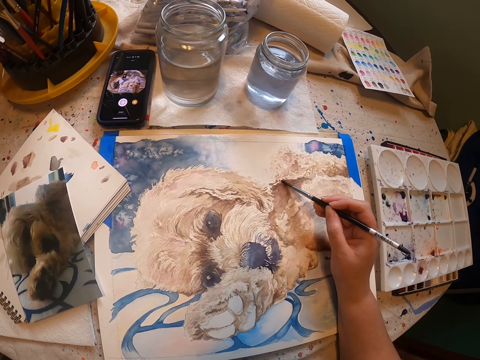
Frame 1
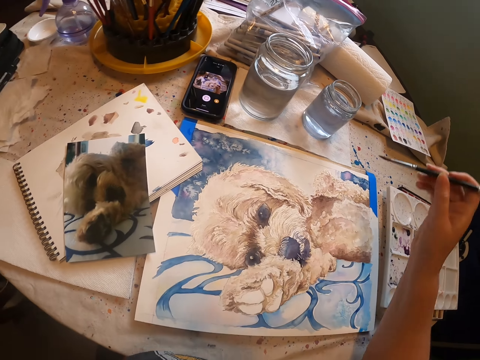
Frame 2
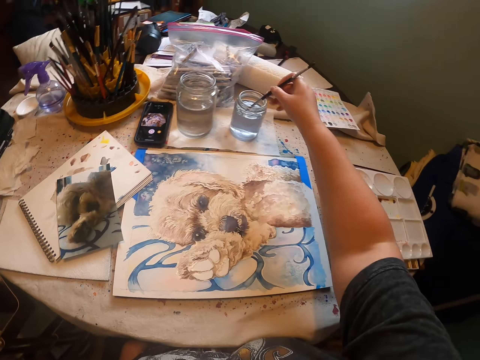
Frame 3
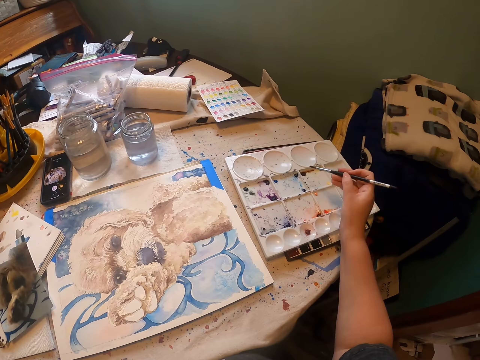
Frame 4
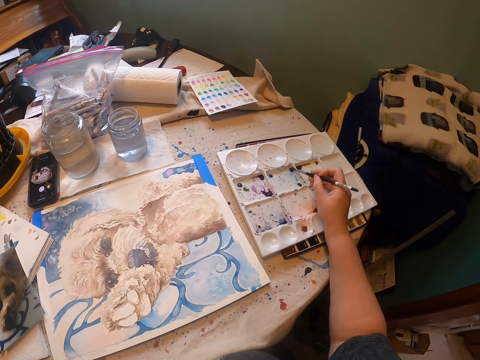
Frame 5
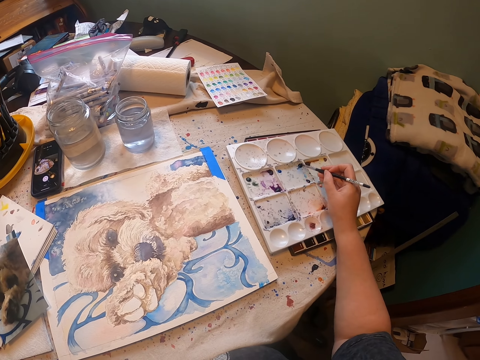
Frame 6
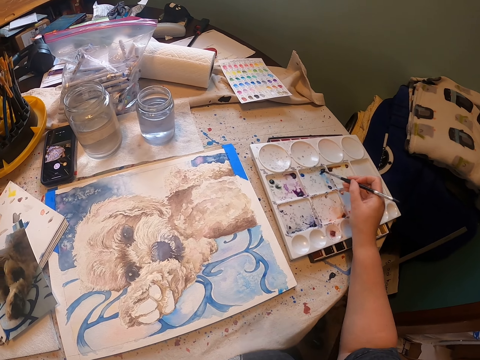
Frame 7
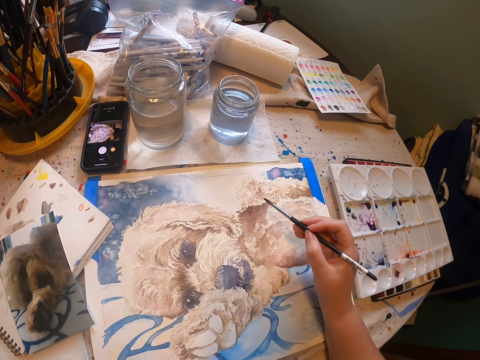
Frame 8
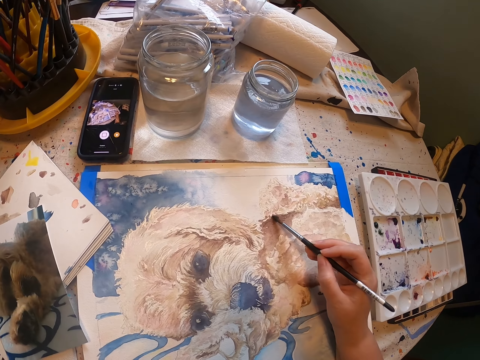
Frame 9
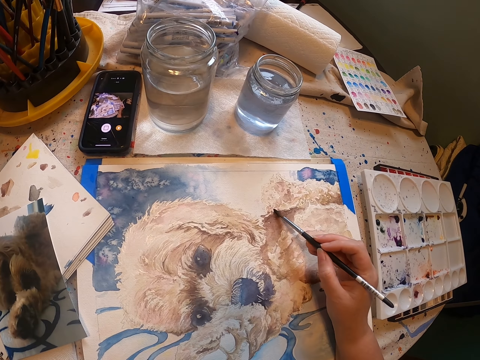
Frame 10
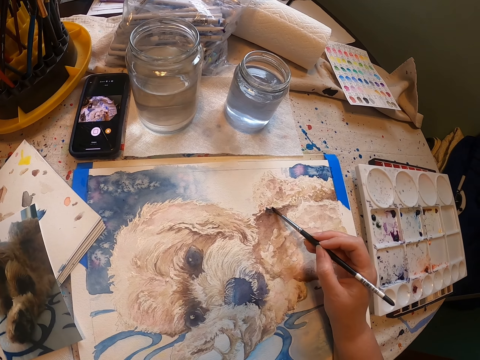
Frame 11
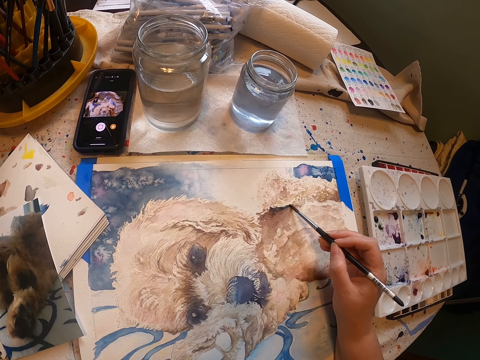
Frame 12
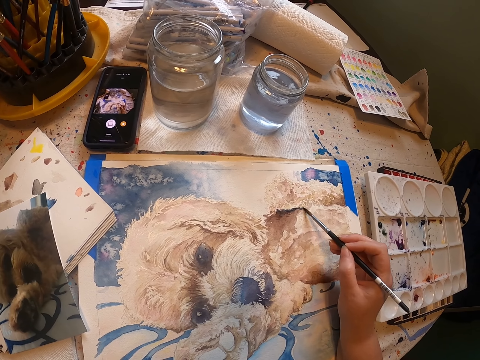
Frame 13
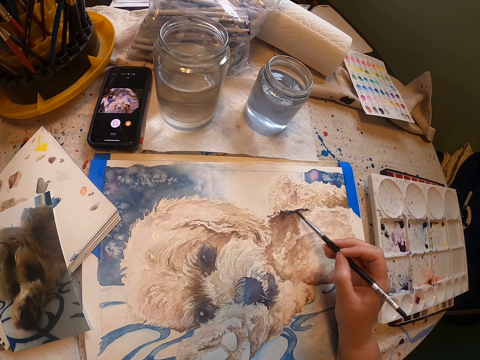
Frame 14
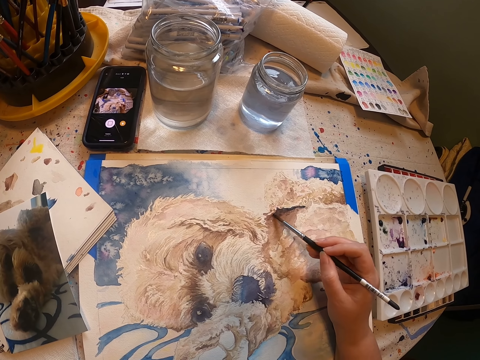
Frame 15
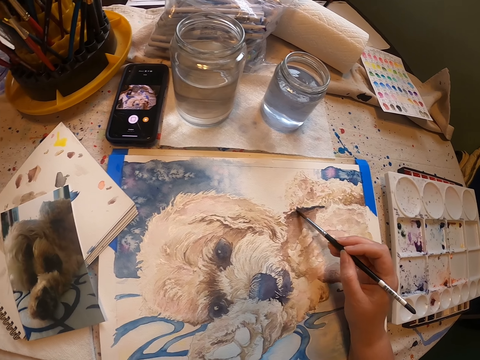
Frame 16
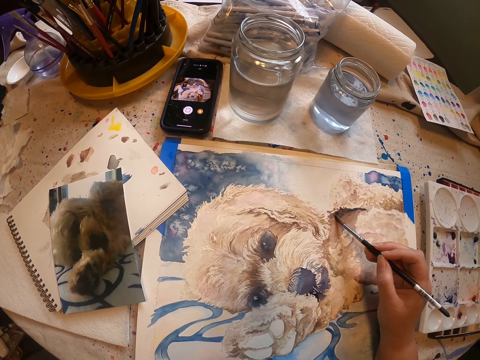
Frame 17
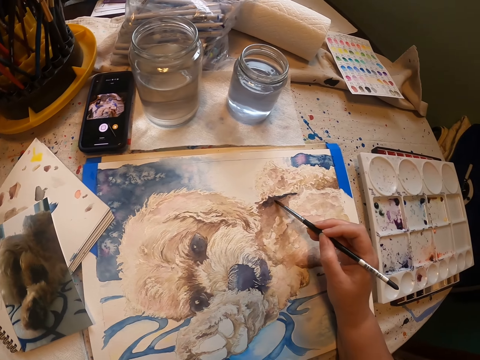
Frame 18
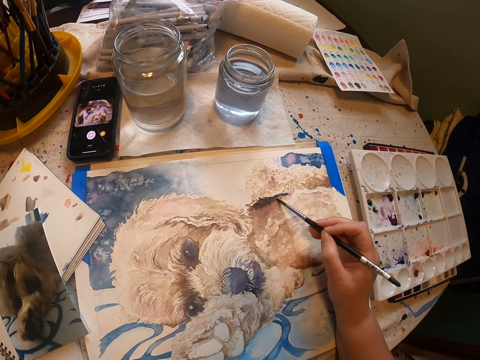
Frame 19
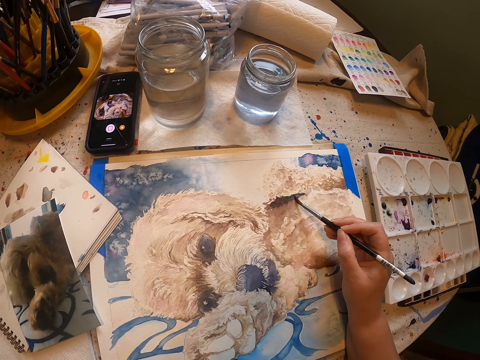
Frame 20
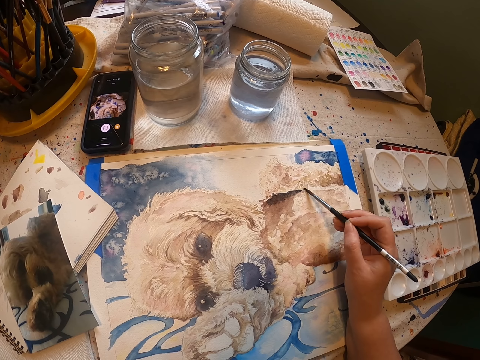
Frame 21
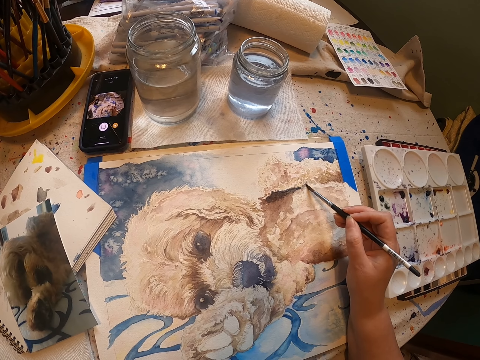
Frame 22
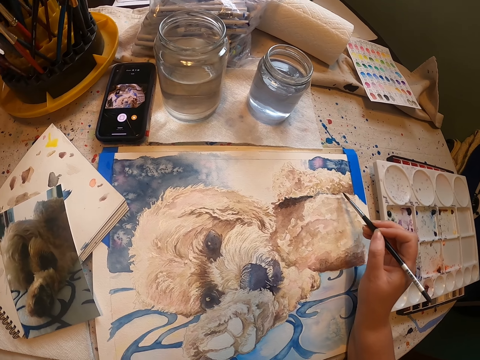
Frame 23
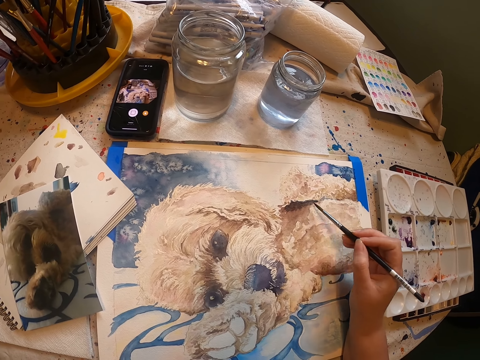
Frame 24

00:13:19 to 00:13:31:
The camera wearer dips the paint brush or drawing brush in liquid in a can. They rub the drawing brush on the paint tray. They scoop paint from the painting palette. They paint a drawing on a piece of paper with the right hand.

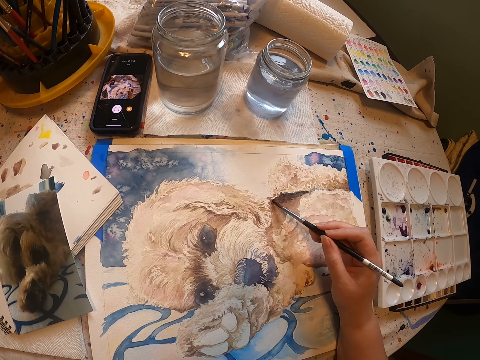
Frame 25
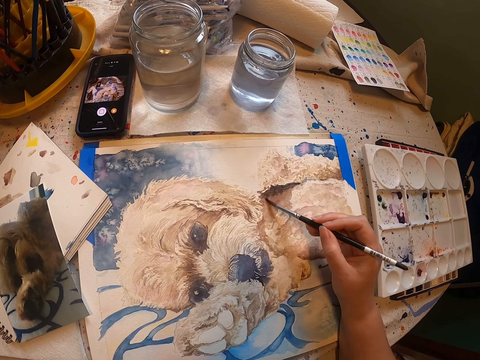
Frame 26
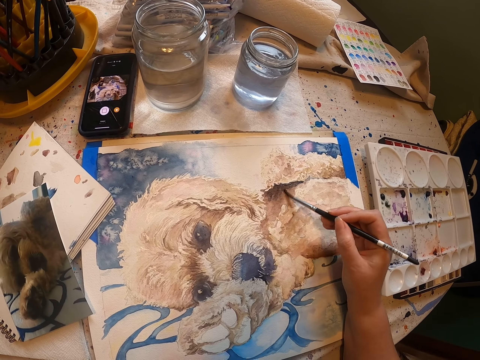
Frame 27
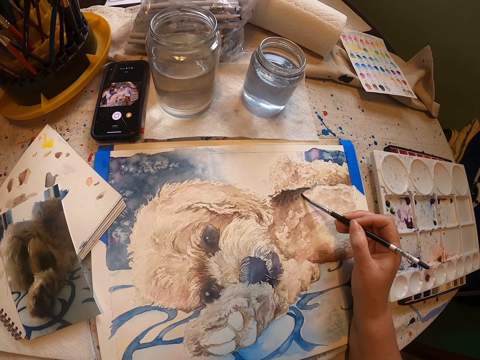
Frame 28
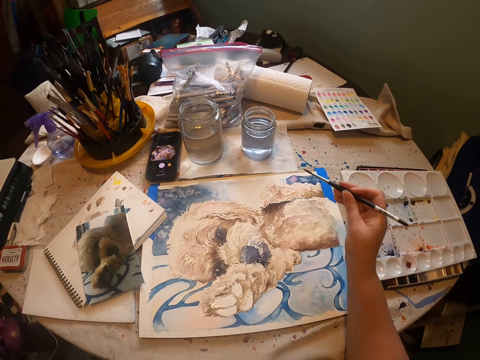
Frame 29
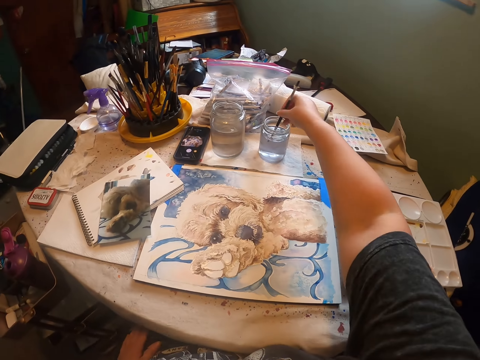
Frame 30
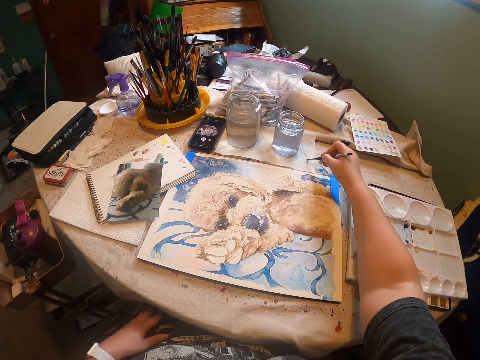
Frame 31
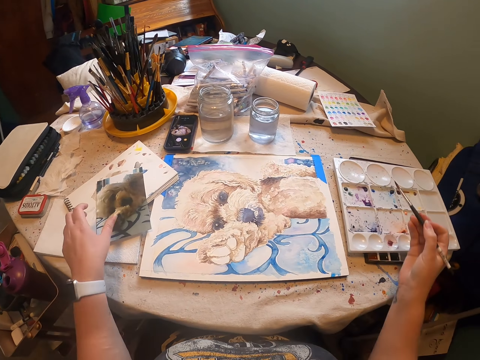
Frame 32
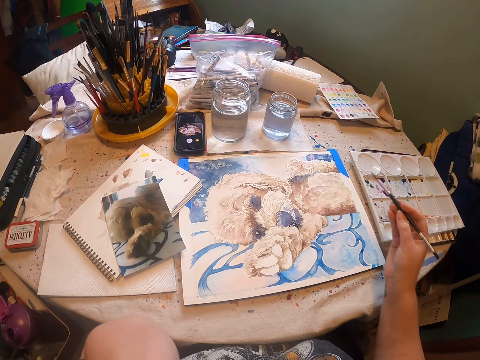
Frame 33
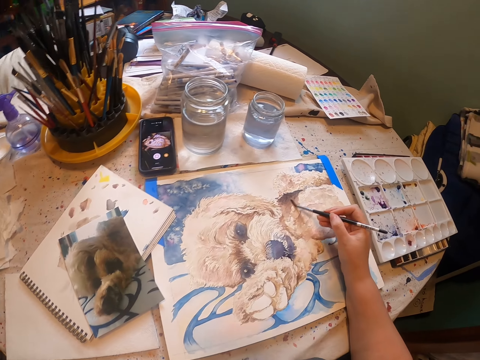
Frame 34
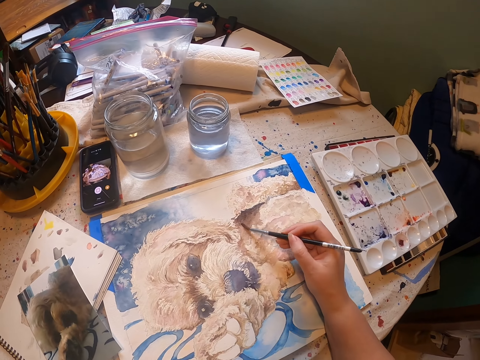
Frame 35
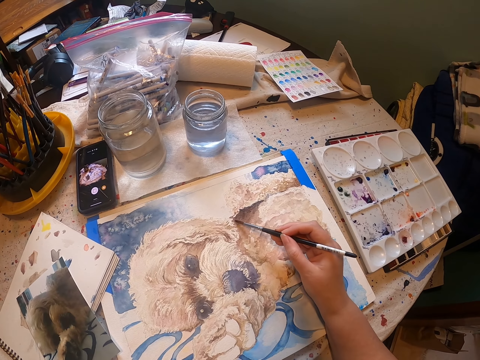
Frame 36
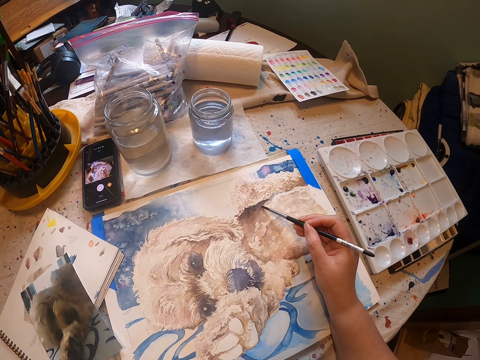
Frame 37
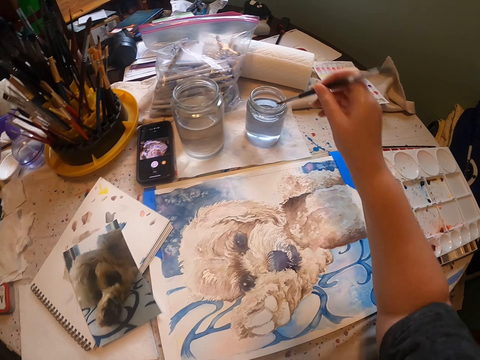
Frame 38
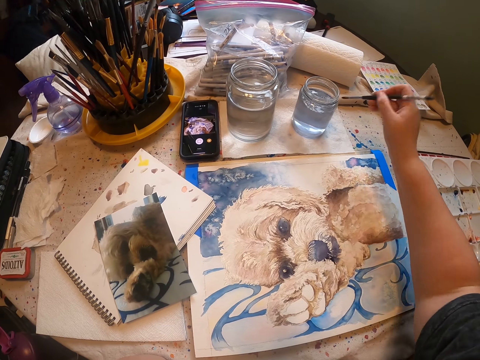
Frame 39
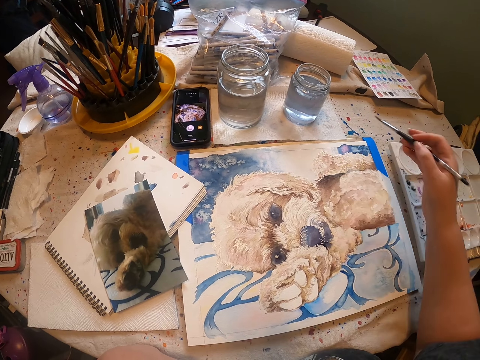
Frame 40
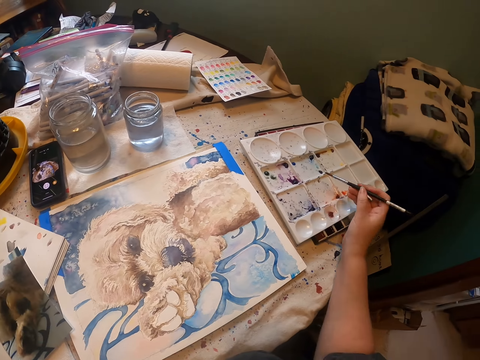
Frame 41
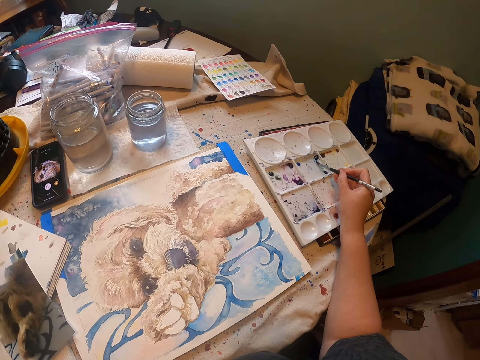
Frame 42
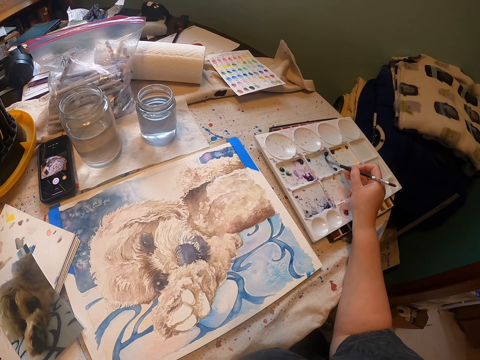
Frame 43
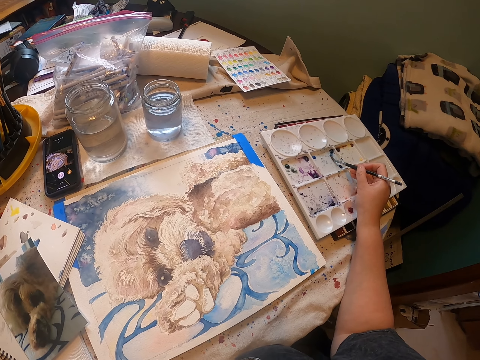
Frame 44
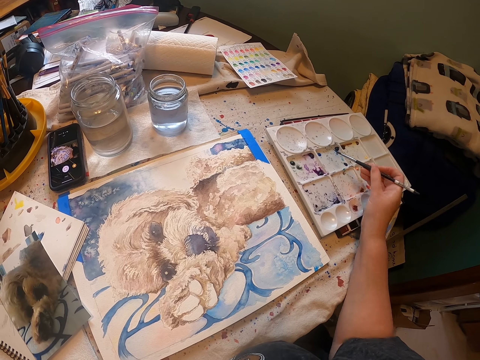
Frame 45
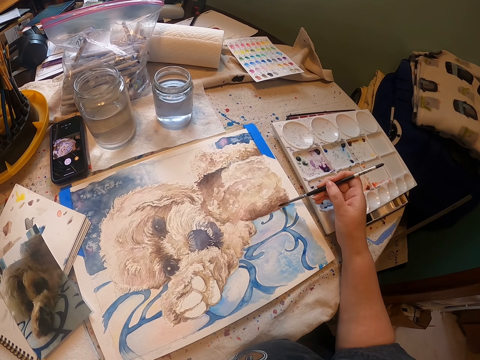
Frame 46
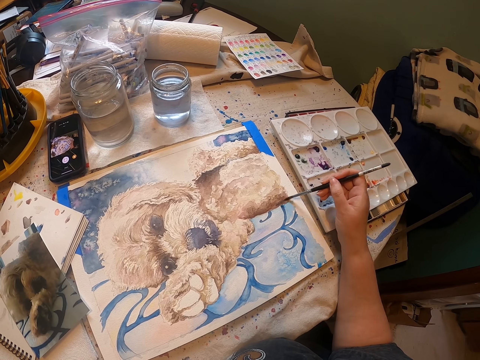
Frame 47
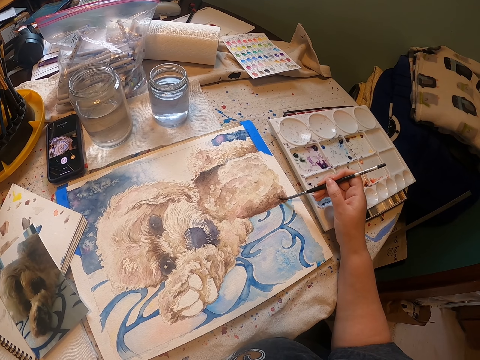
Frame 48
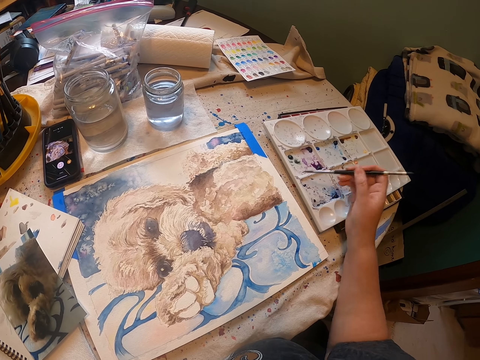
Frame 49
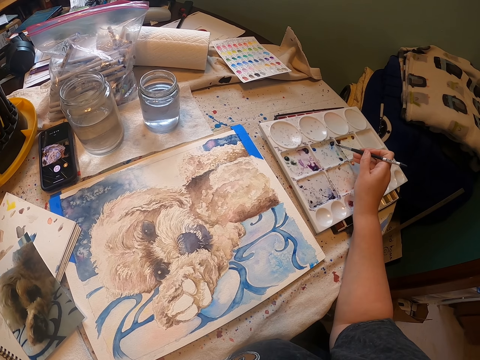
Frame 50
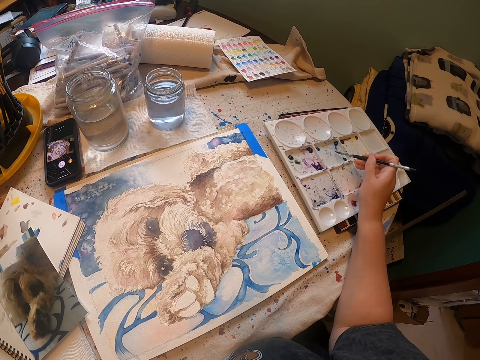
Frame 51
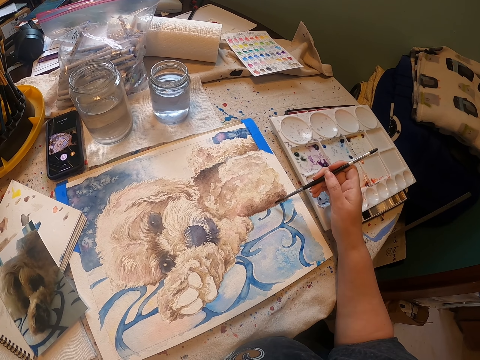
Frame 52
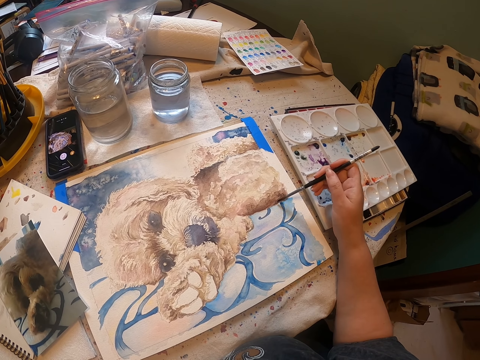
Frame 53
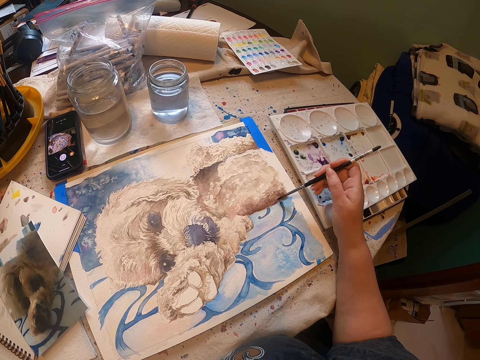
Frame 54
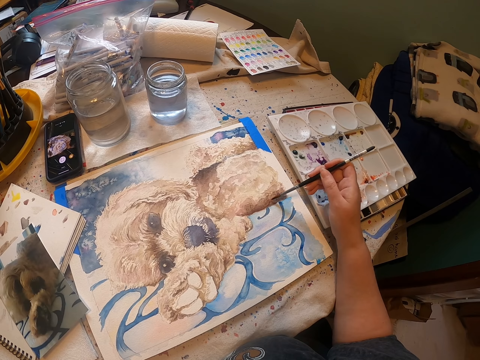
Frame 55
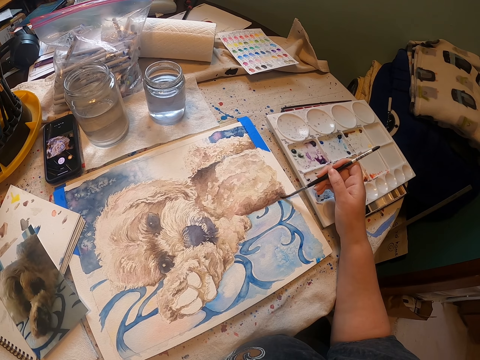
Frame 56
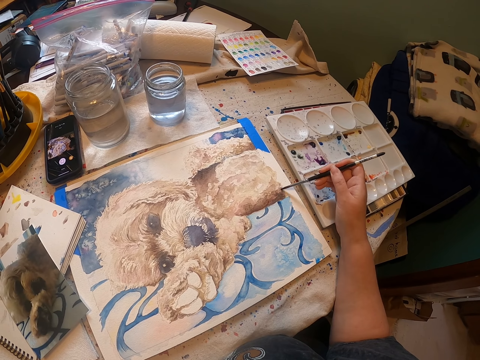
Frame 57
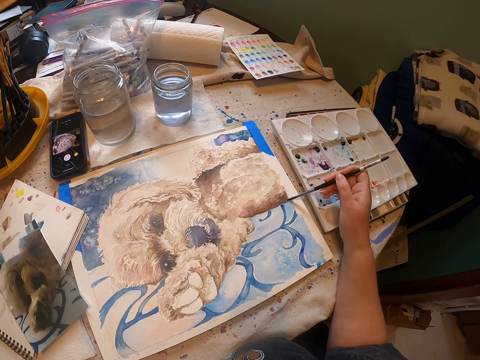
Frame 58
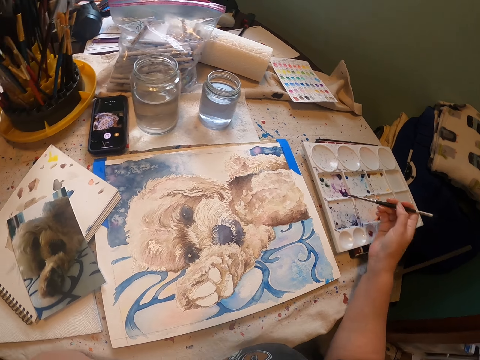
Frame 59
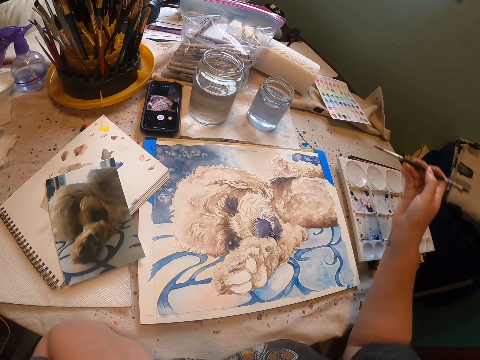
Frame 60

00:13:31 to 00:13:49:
The camera wearer dips the paint brush or drawing brush in liquid or water in a can. They wipe excess liquid on a piece of paper. They touch a photo on the table with the left hand and release the photo. They decorate a drawing with the drawing brush. They wipe excess liquid on the piece of paper. They dip the drawing brush in the water. They wipe the drawing brush on the paper. They scoop paint from the painting palette. They rub the drawing brush on the paint tray. They paint the drawing on the piece of paper with the right hand. They rub the drawing brush on the paint tray. They scoop paint from the painting palette. They decorate the drawing with the drawing brush. They wipe excess liquid on the piece of paper.
